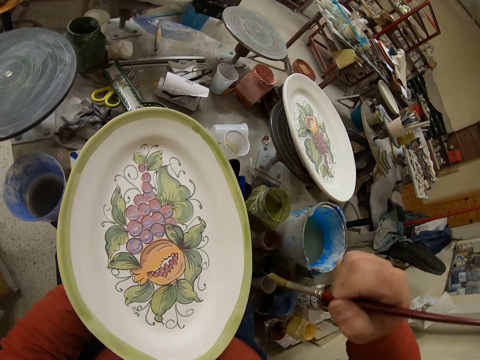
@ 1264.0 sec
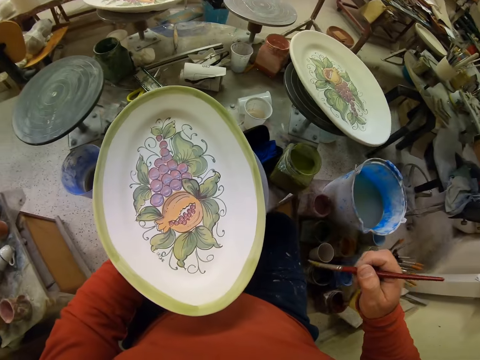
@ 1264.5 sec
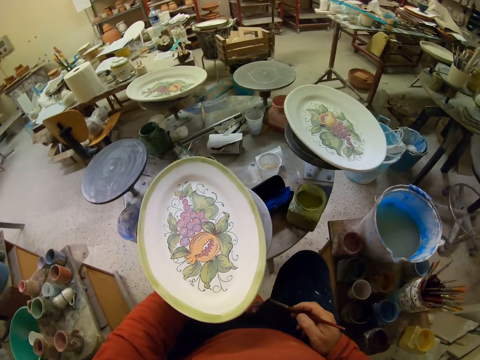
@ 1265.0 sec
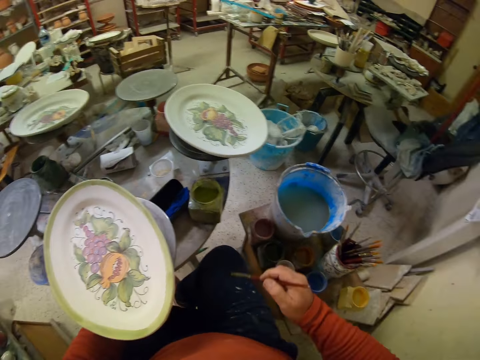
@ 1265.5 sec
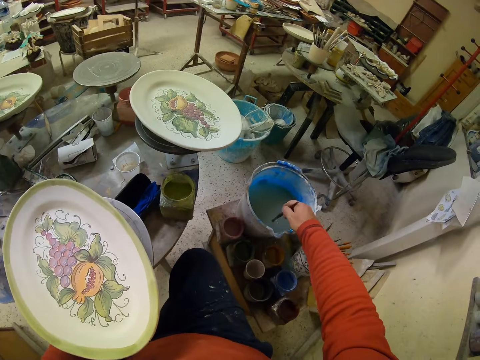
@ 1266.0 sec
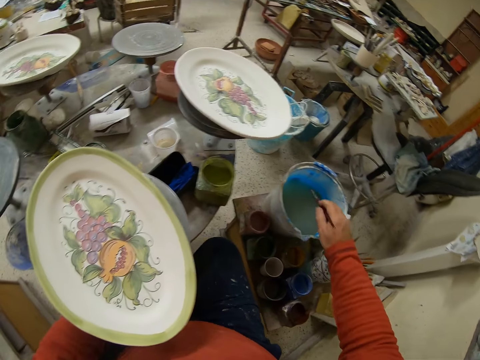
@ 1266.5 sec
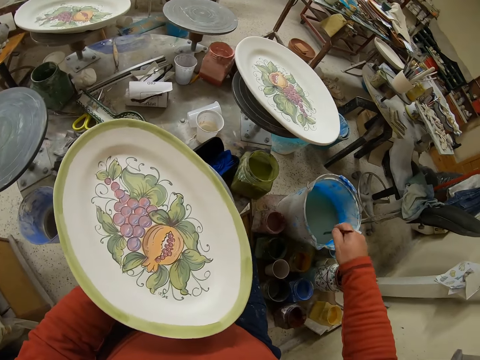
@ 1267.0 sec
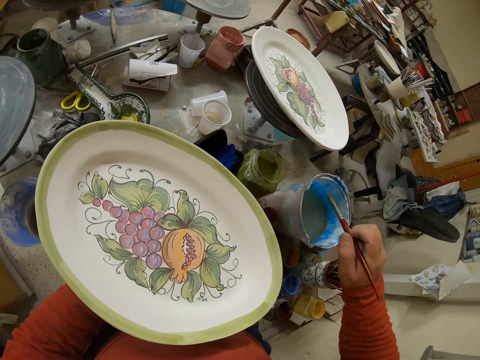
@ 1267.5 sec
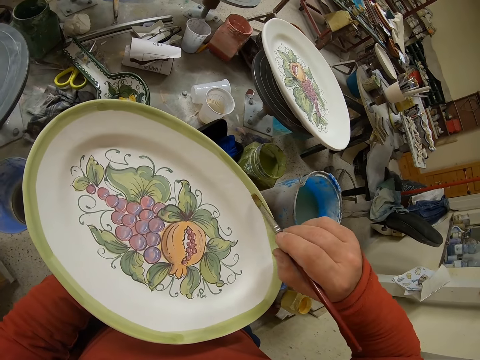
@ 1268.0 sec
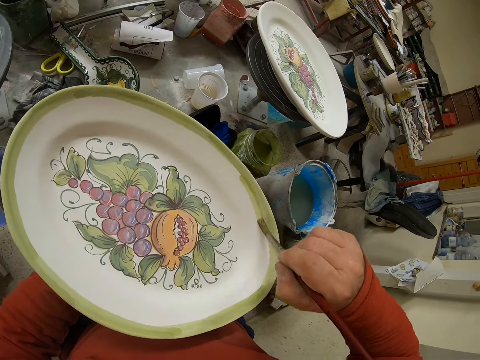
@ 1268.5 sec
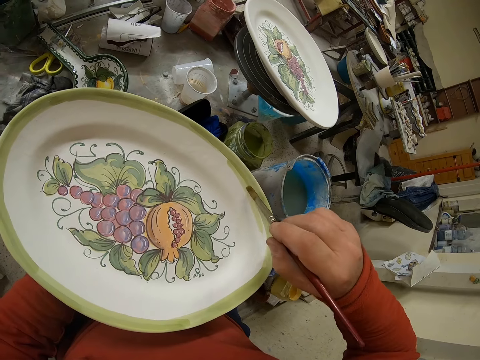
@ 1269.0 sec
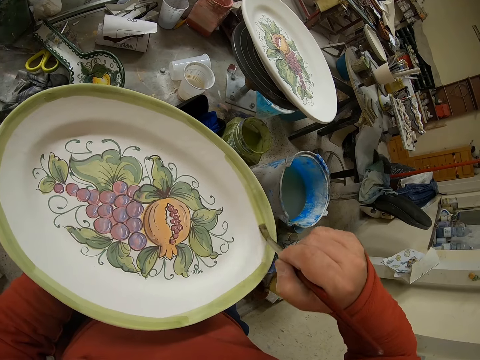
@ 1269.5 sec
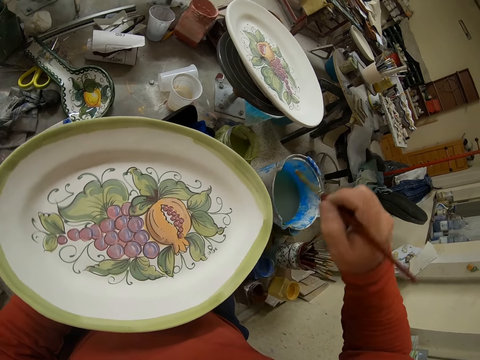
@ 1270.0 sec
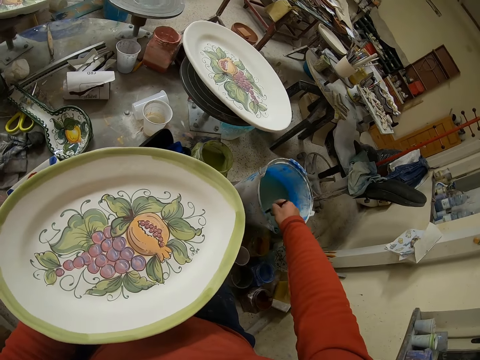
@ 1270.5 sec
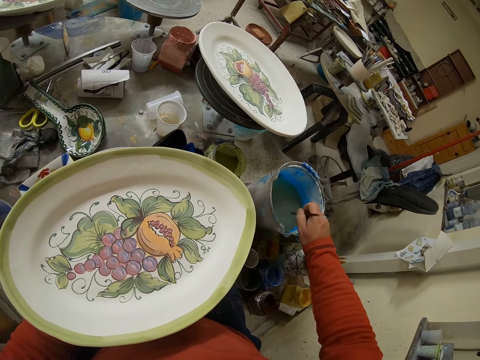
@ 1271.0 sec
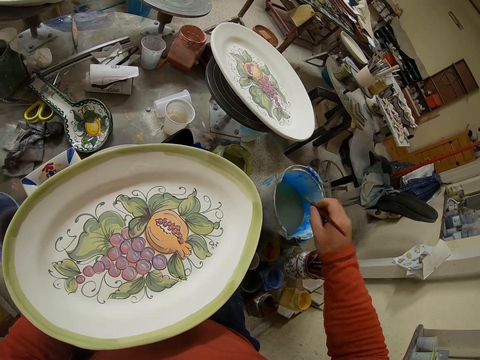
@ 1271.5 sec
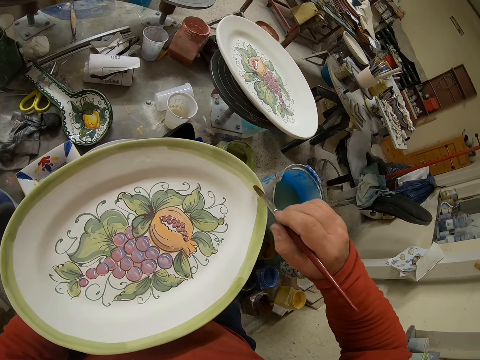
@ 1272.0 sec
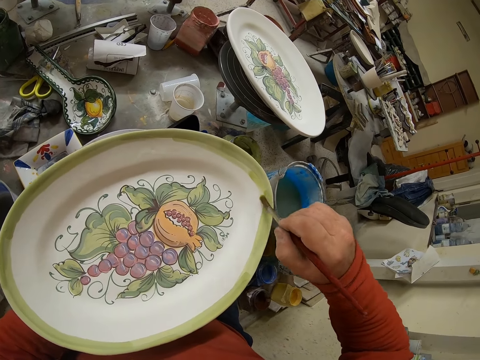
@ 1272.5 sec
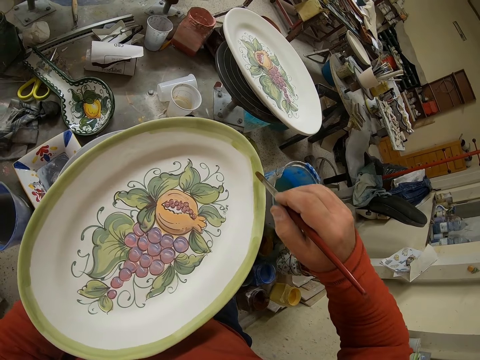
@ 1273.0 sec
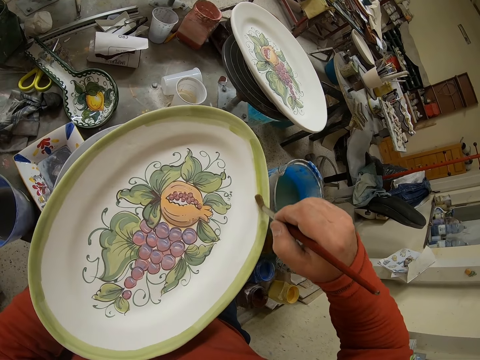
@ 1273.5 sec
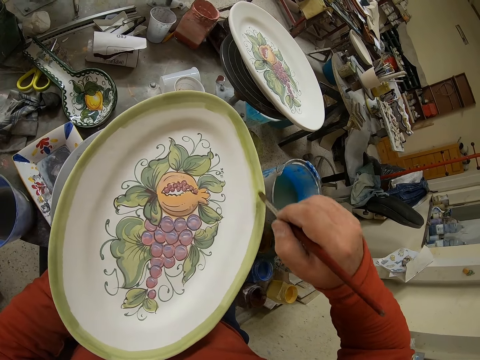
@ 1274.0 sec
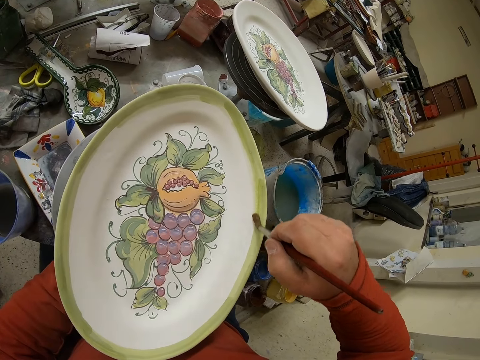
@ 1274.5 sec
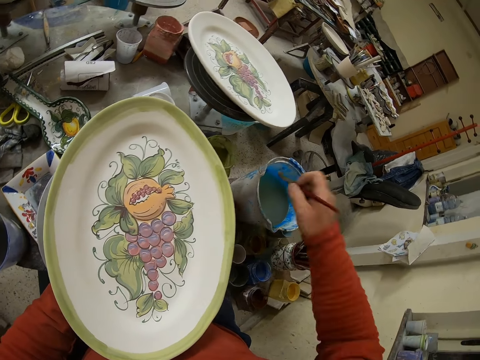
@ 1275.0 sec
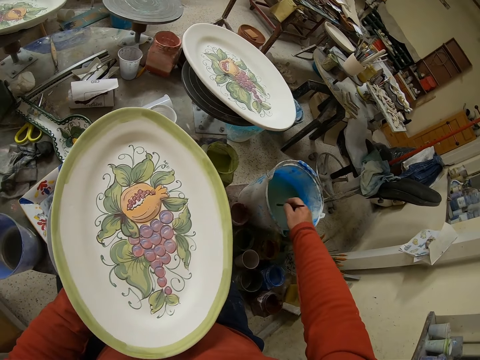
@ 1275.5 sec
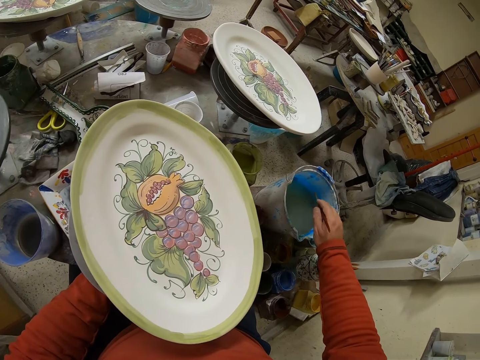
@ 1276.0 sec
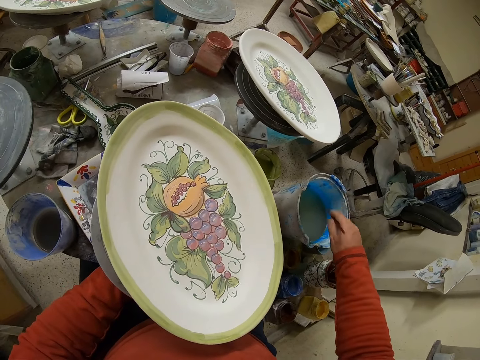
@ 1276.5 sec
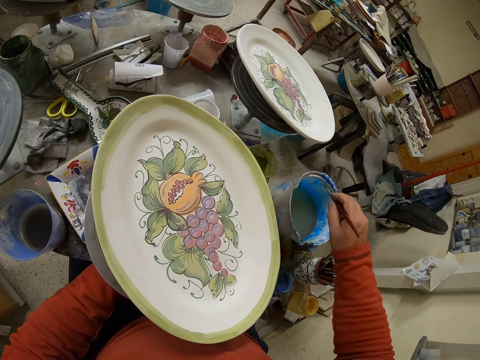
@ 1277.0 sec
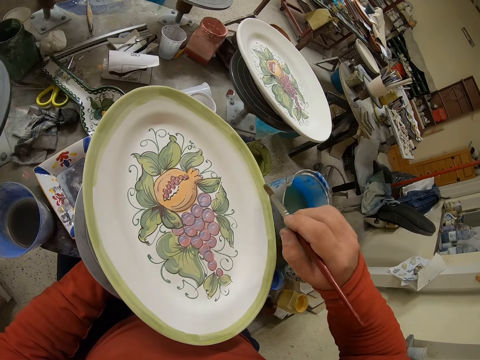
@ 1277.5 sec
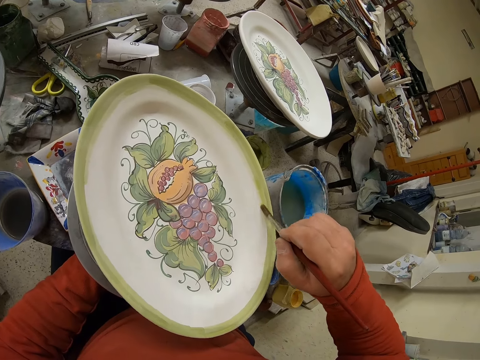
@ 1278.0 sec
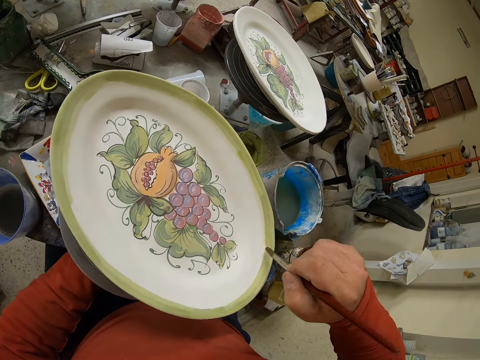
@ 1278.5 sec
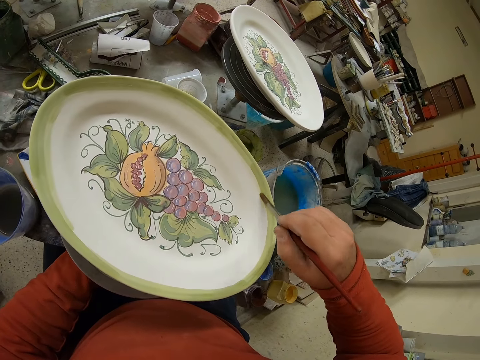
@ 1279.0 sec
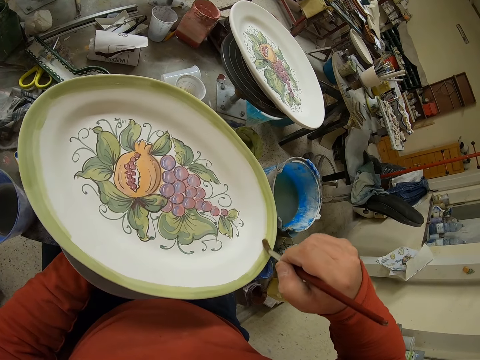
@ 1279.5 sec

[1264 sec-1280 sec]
The camera wearer dips the brush in the water. They paint a tray. They dip the brush in the water. They paint the tray. They dip the brush in the water. They paint the tray.

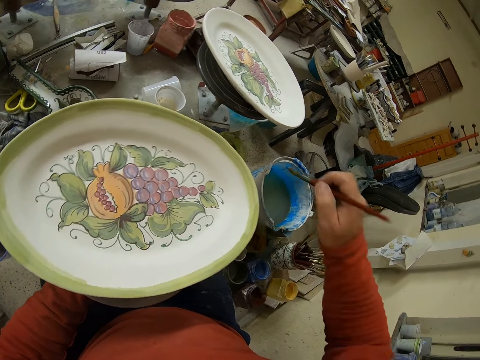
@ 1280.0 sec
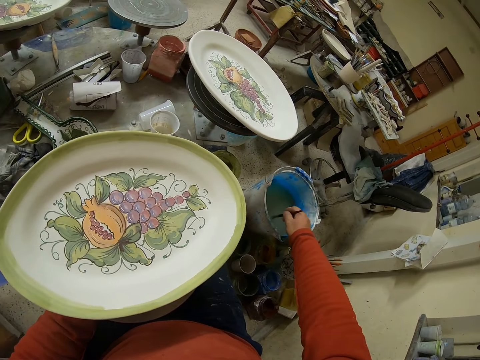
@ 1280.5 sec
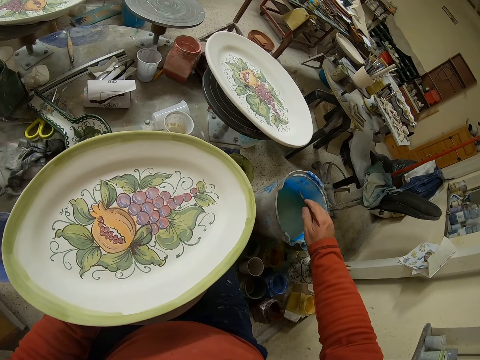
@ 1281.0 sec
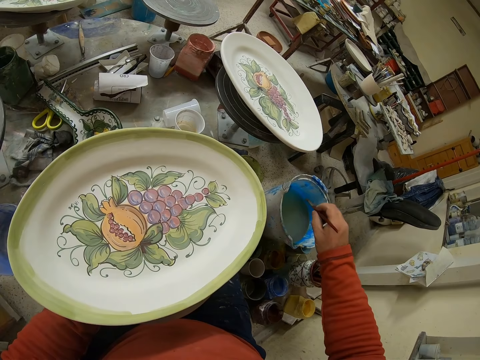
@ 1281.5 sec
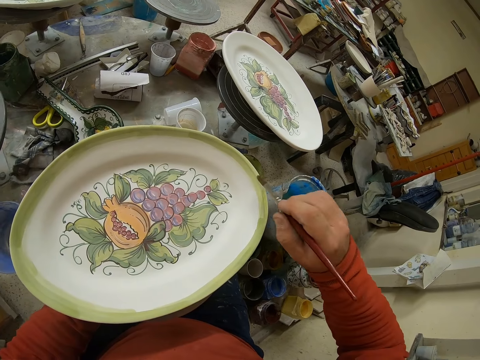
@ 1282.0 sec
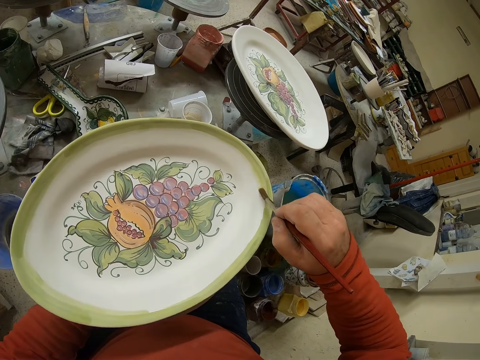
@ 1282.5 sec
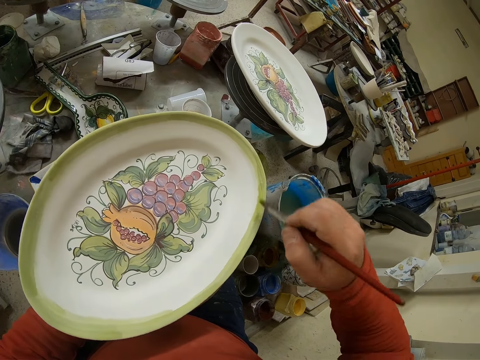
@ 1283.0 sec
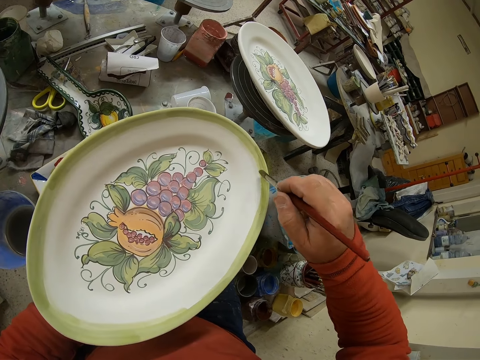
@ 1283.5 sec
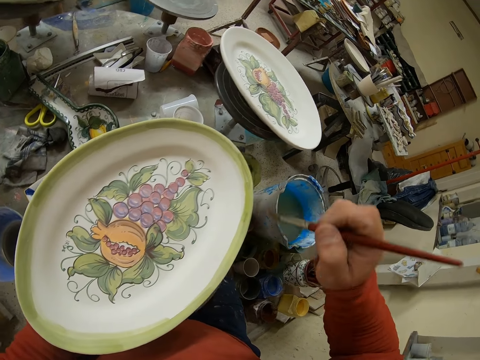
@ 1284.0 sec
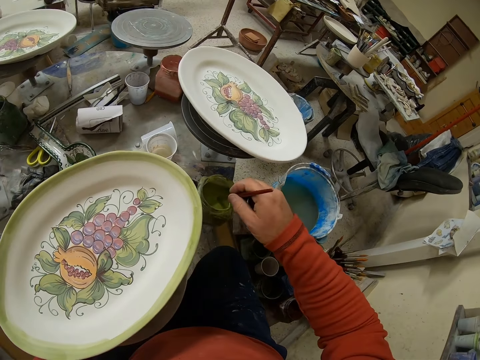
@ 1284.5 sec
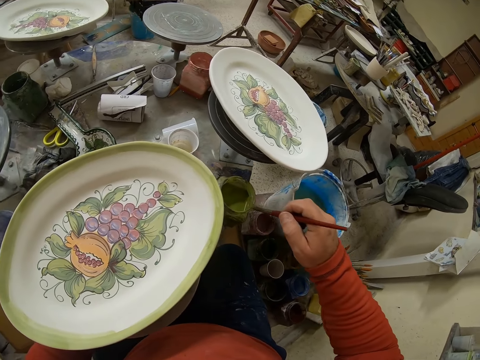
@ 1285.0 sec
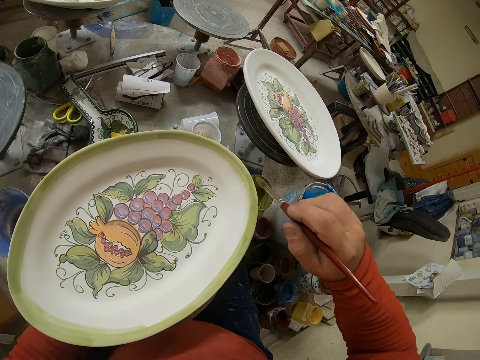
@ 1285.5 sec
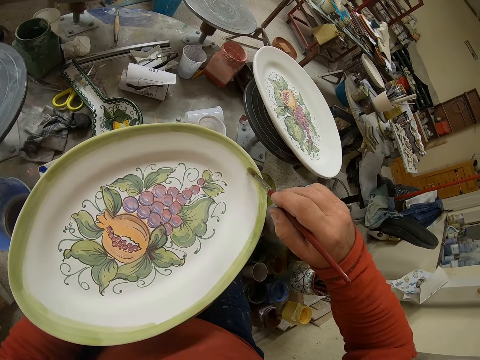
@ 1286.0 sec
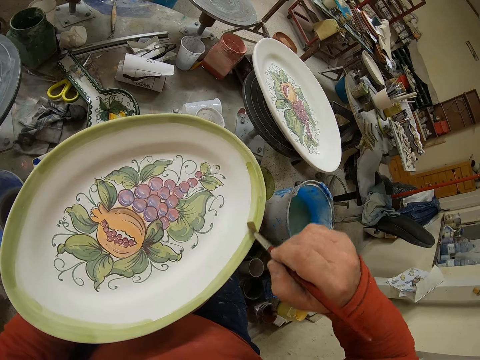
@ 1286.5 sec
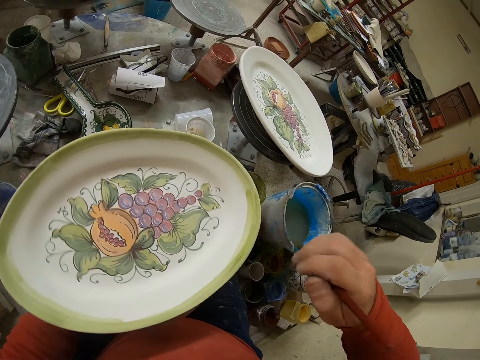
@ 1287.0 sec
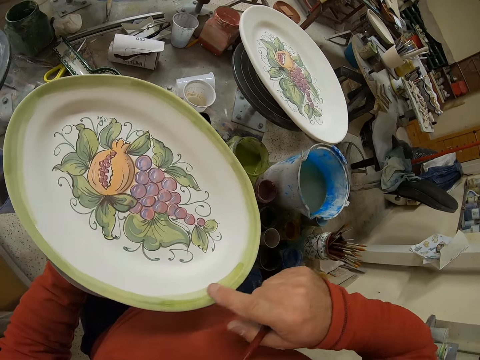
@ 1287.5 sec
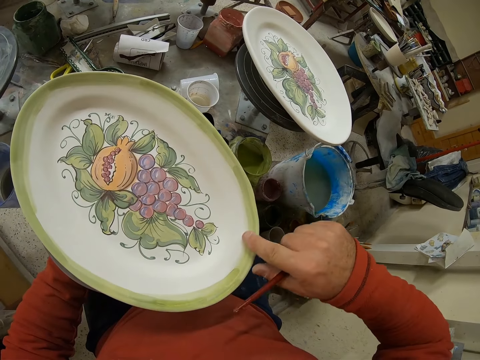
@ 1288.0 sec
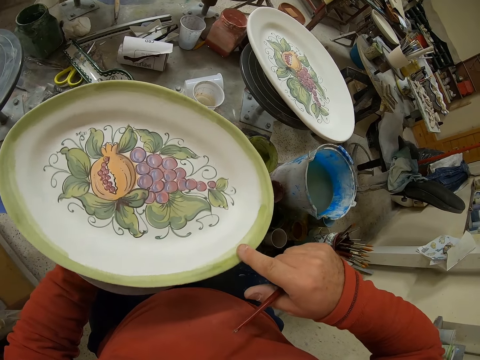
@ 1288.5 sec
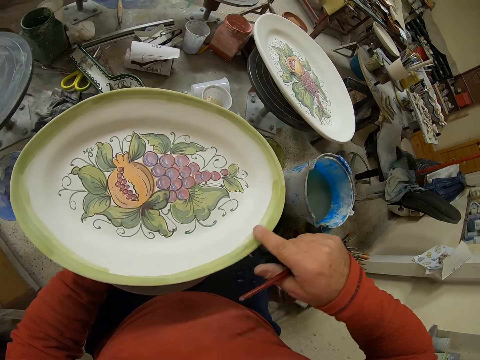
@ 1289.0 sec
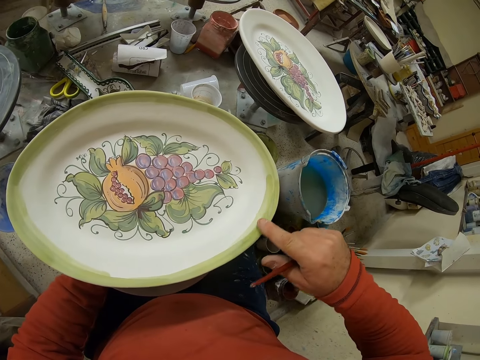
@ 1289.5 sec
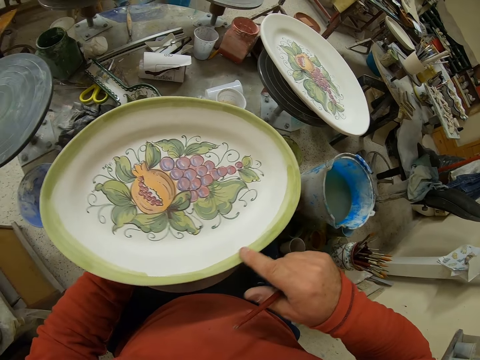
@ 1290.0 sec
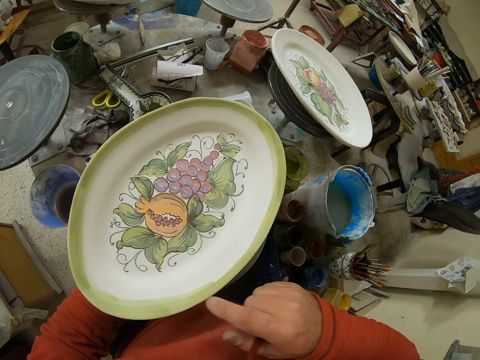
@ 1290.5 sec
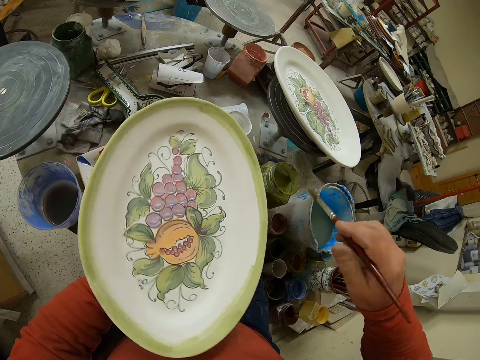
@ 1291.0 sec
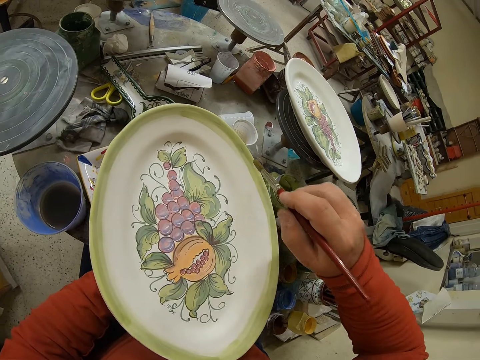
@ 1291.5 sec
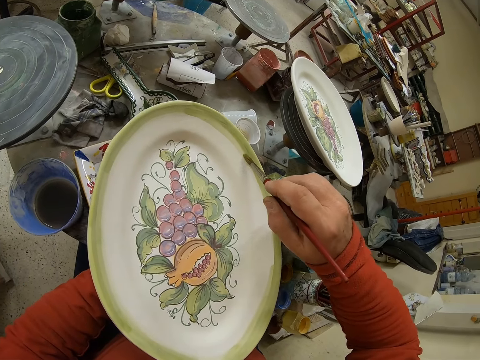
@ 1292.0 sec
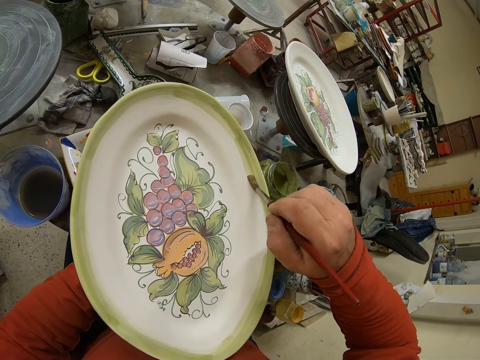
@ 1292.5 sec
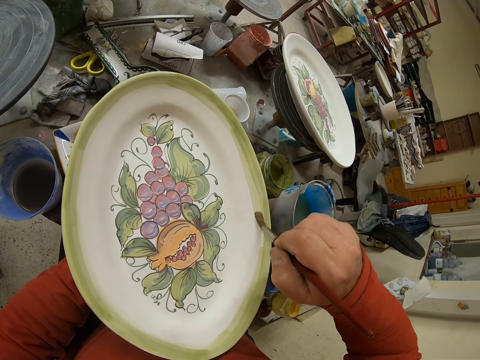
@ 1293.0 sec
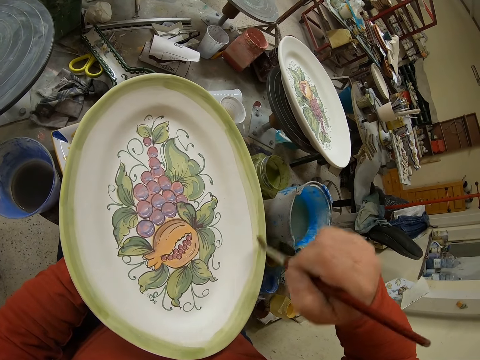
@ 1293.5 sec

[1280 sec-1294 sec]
The camera wearer dips the brush in the water. They paint a tray. They dip the brush in the paint. They paint the tray. They touch the tray by hand. They paint the tray.
